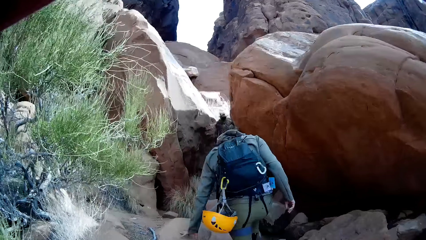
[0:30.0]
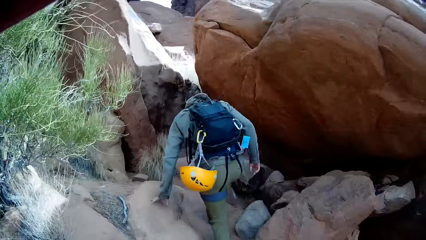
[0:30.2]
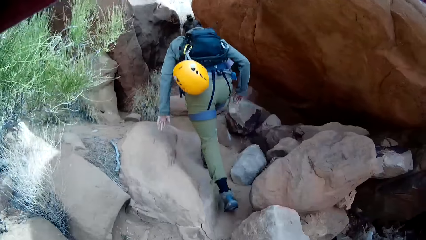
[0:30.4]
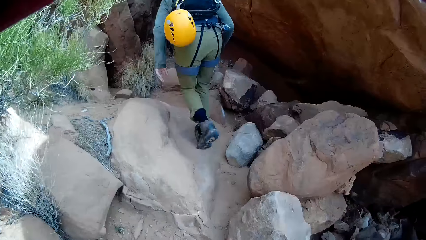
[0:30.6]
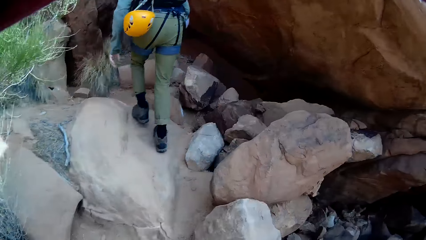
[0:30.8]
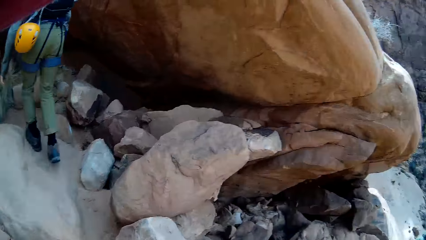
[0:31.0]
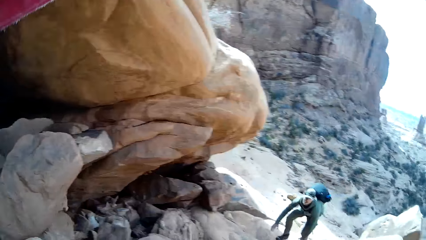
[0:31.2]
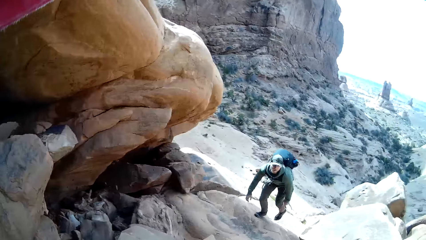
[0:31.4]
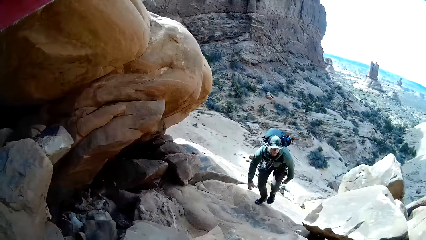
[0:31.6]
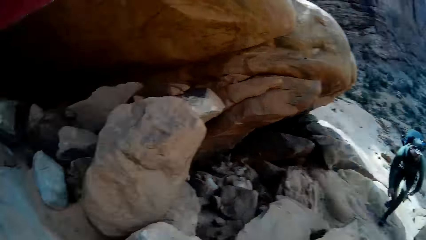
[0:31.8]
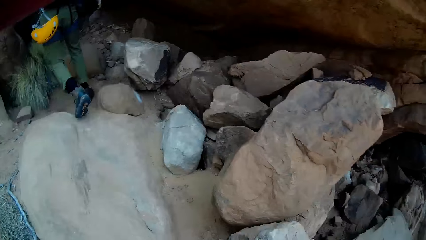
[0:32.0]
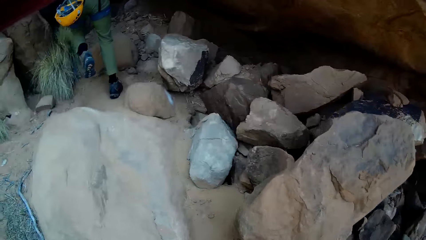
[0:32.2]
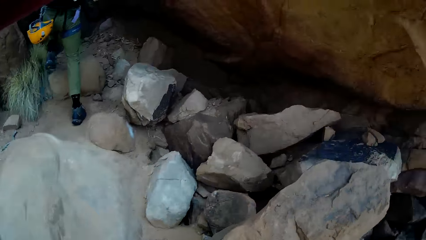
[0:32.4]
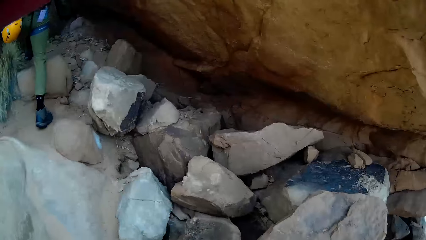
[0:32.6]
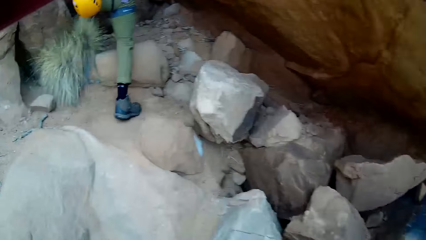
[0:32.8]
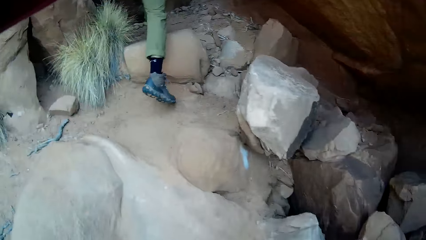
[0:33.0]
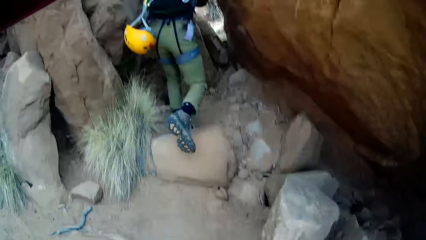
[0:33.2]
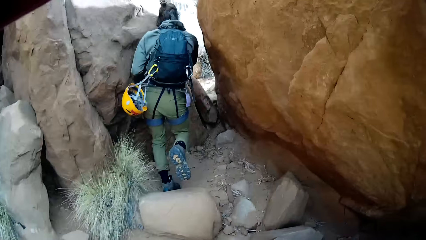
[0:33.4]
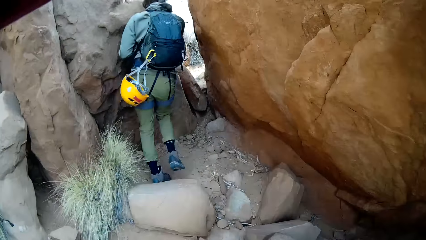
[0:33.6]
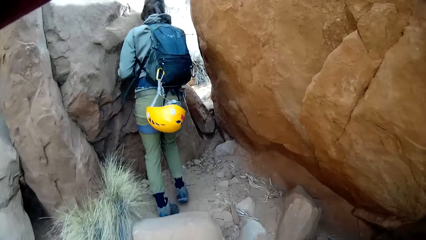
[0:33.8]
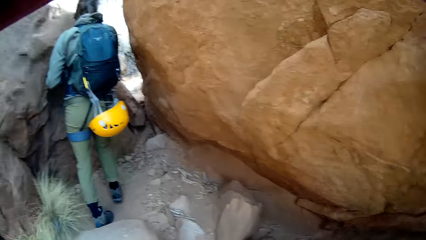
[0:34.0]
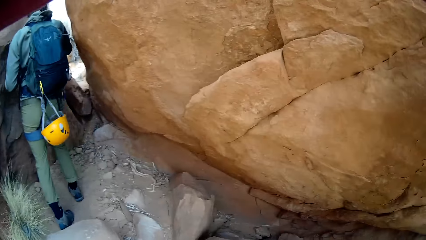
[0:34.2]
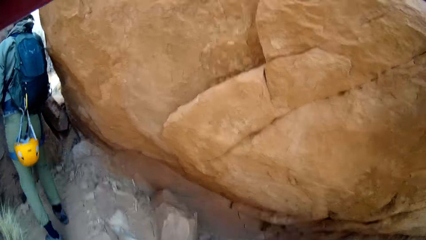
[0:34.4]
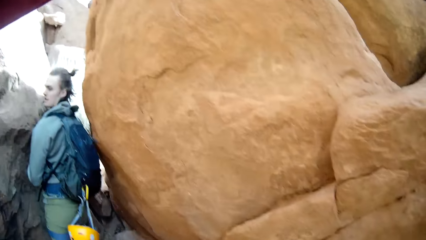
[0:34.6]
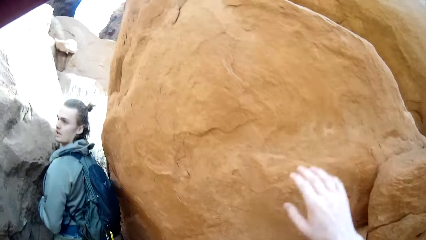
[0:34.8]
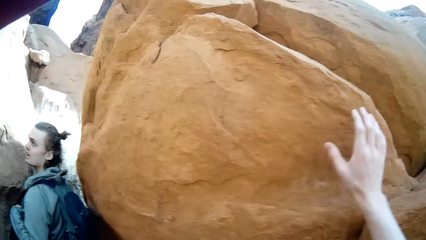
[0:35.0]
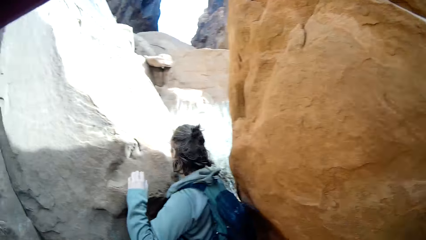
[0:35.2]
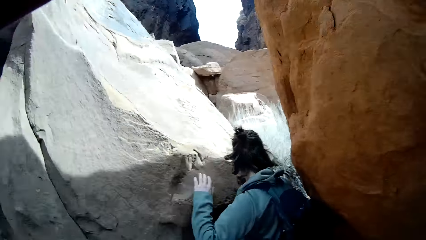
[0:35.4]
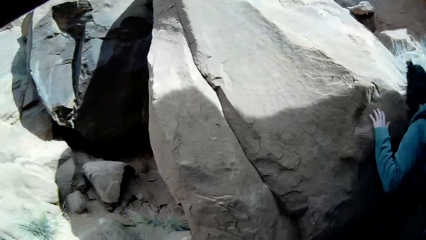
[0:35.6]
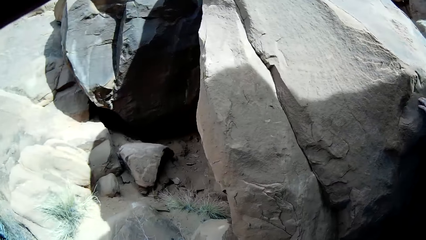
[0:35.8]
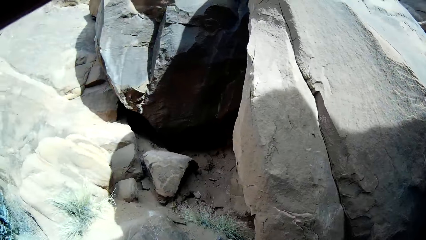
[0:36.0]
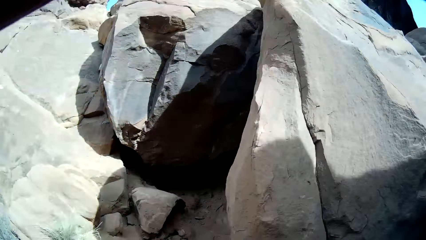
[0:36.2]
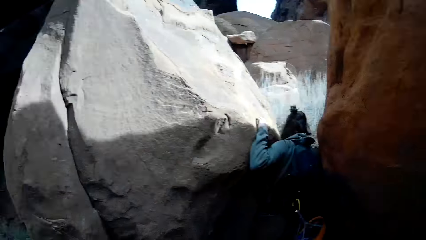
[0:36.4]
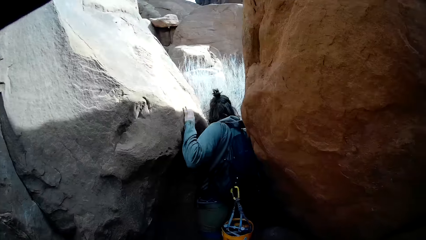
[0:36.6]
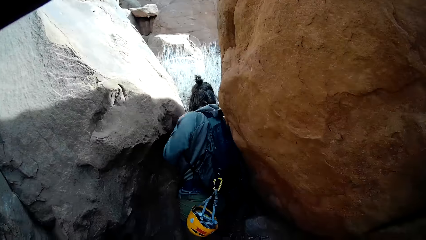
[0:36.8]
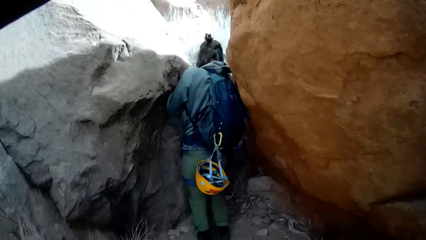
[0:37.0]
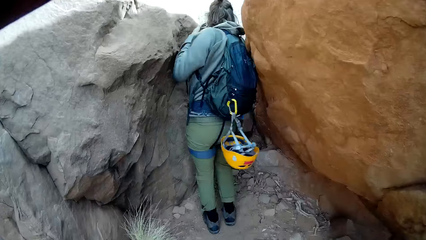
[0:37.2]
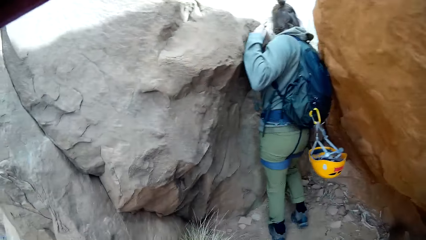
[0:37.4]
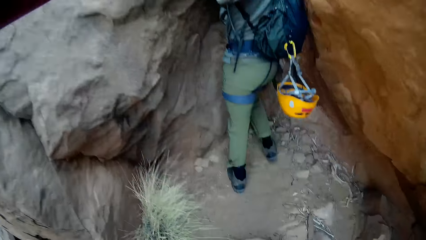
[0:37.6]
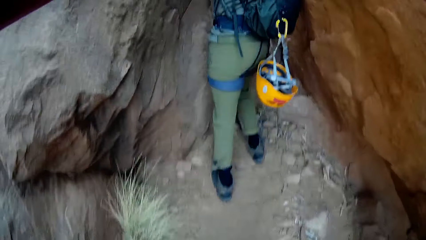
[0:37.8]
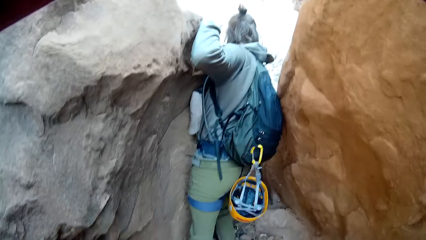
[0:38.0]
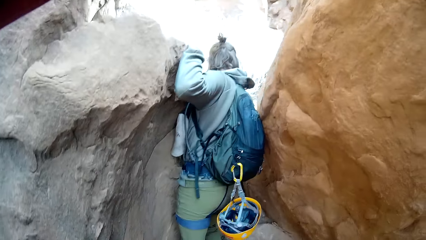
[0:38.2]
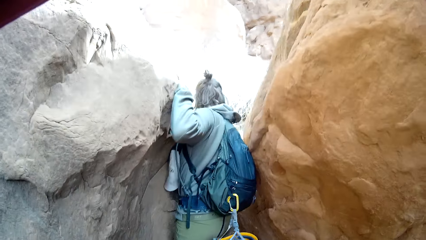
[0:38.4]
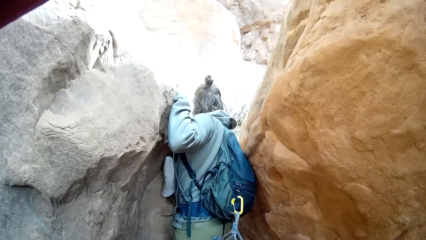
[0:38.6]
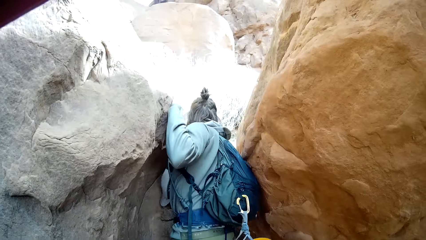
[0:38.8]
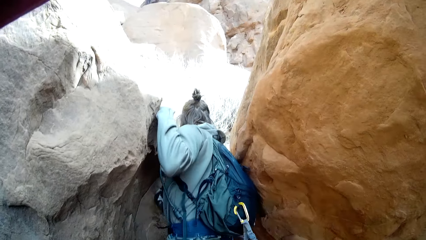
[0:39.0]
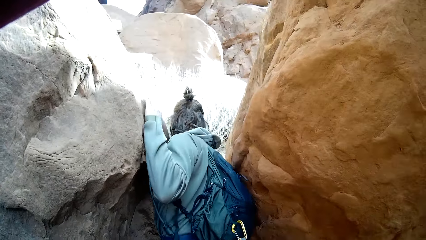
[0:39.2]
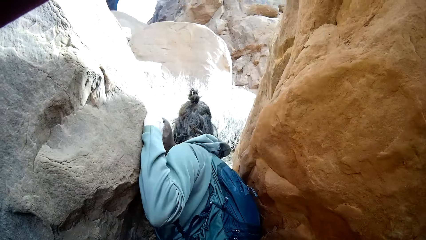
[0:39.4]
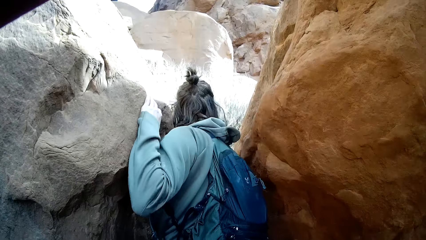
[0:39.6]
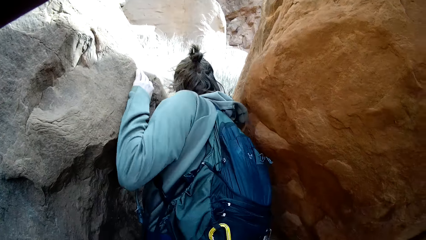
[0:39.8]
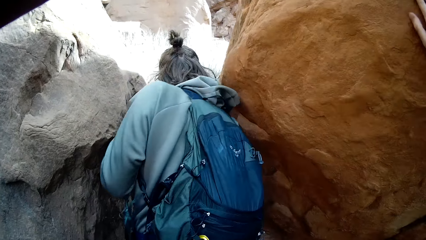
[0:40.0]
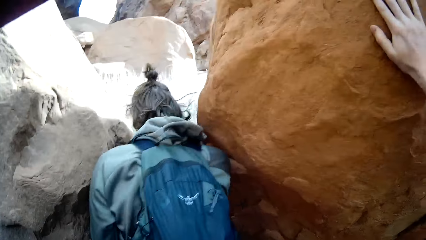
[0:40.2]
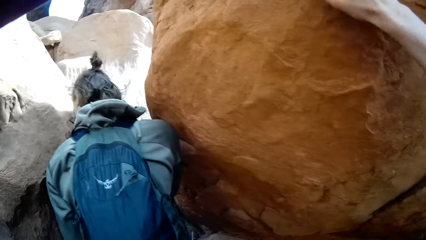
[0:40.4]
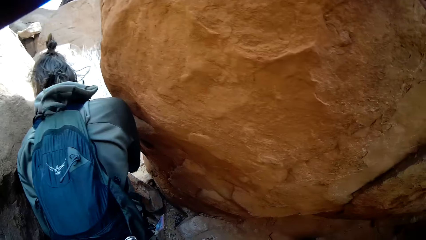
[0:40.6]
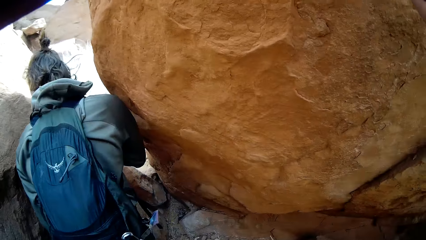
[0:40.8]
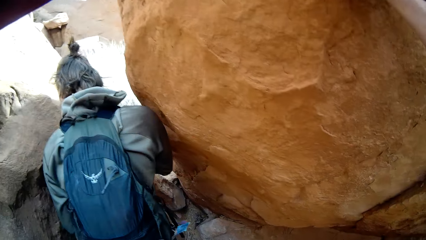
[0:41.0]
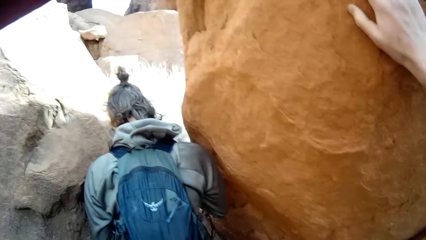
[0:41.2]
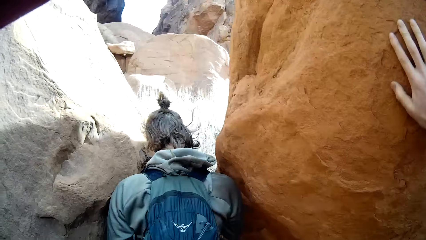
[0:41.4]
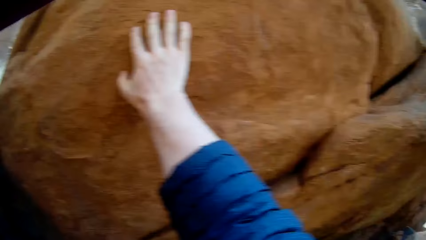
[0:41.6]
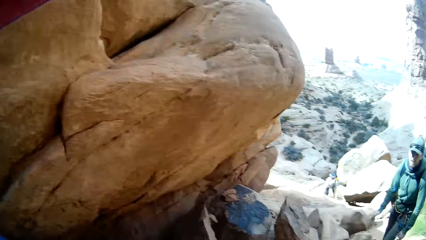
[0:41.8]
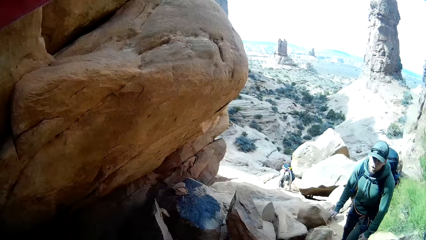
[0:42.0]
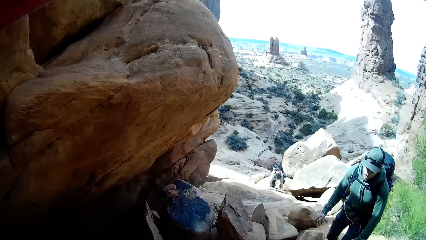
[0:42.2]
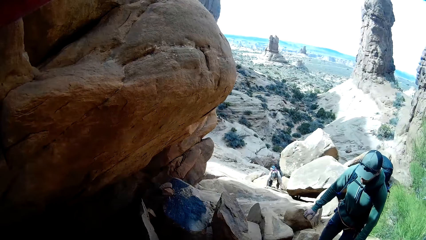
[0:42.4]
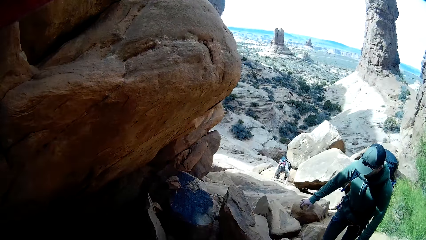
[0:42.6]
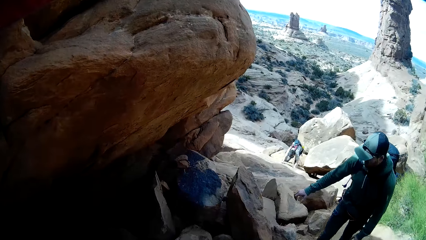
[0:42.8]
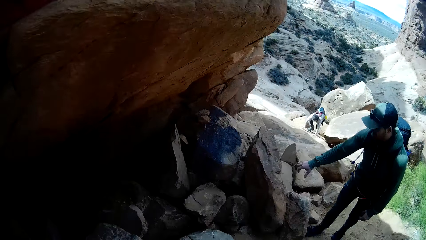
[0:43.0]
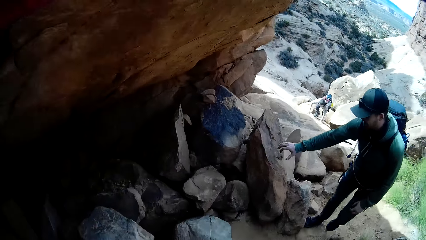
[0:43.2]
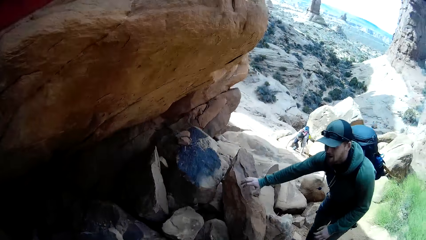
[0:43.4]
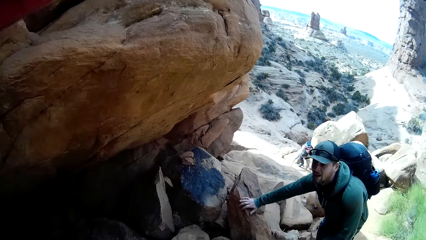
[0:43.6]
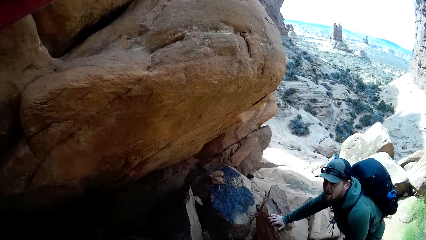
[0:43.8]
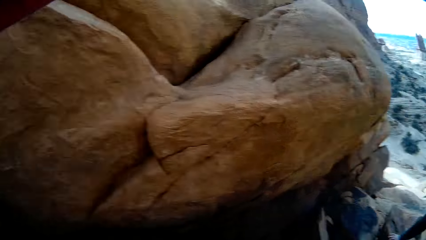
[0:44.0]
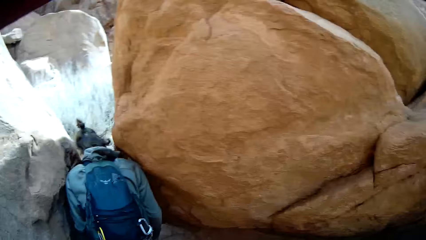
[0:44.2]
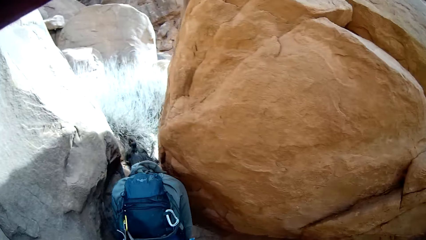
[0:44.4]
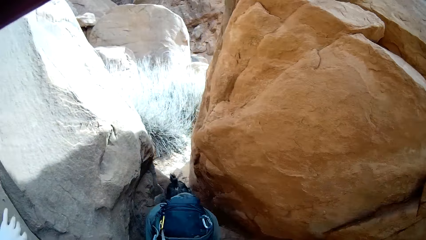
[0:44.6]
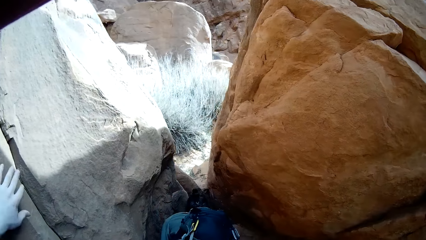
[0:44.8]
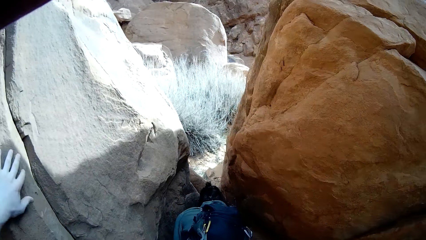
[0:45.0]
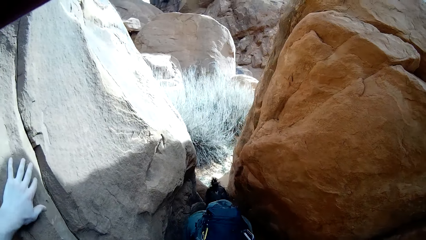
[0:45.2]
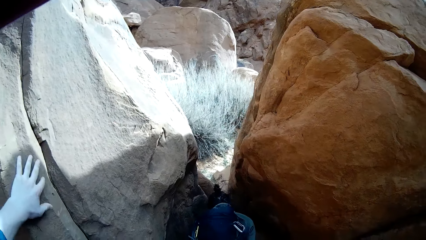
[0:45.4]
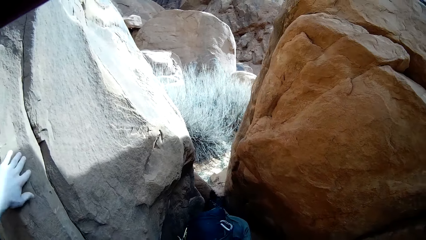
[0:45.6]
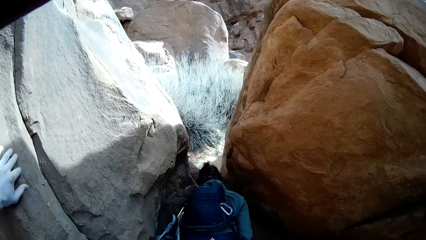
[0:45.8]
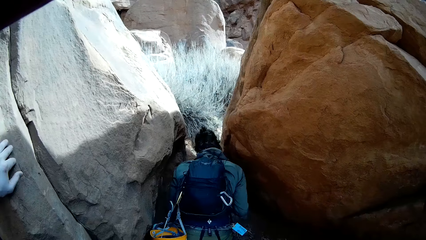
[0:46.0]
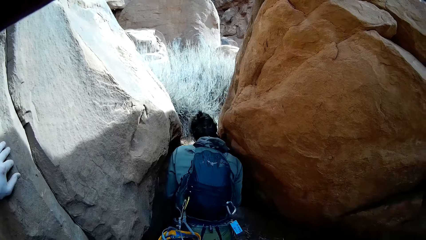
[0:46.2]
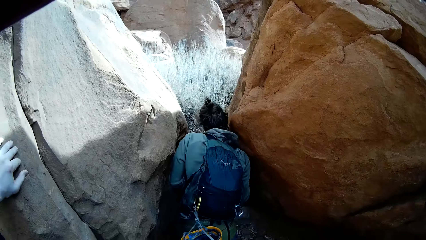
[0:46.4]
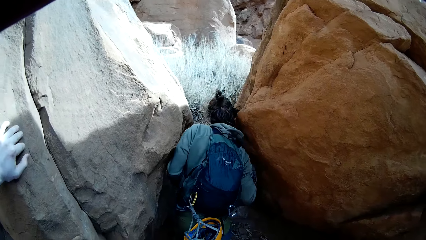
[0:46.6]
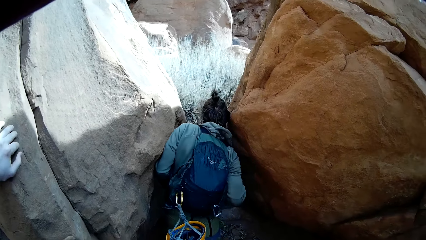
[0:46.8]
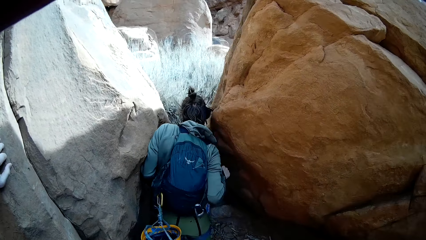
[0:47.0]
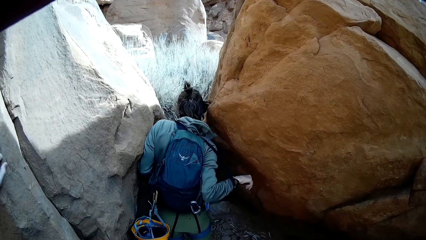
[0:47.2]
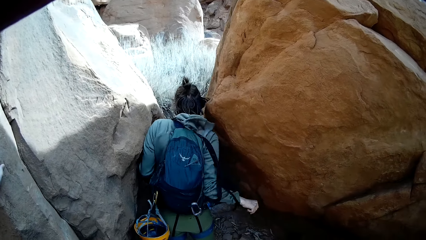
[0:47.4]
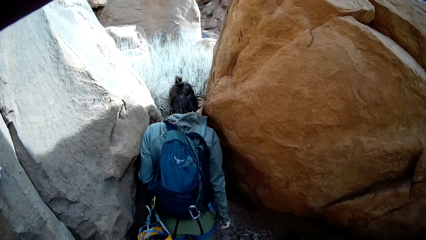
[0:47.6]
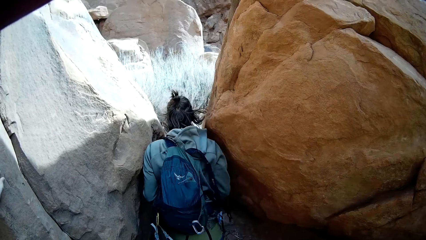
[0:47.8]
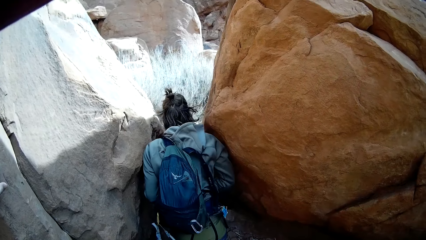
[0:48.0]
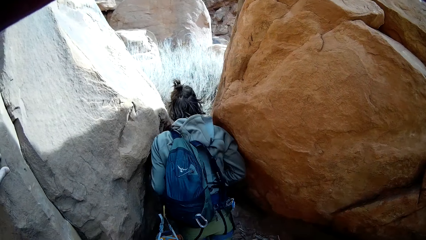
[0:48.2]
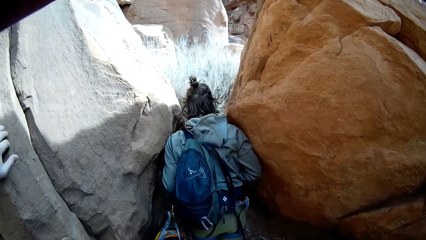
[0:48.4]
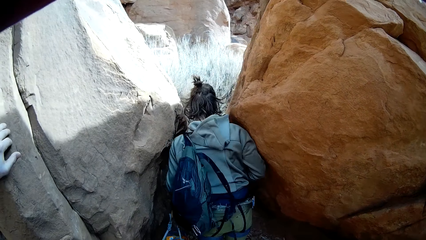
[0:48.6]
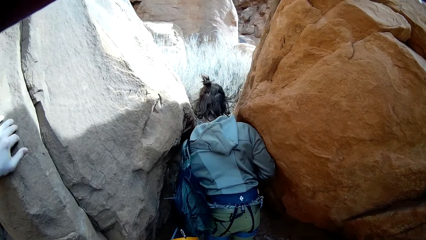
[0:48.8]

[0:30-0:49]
A person climbs on a rocky mountain. A lady climbs on the rocky mountain. The lady stops between two rocks, looks behind, and stands between the two rocks. The lady passes through a narrow path in the rocky mountain. The camera wearer holds a rock by the right hand. They stare at the rocks. The lady stands between the rocks. The person climbs the rocky mountain. The person holds a rock. Another person climbs the rocky mountain. The lady bends between the rocks. The camera wearer holds on to a rock. The lady bends to something. The lady removes the backpack.
